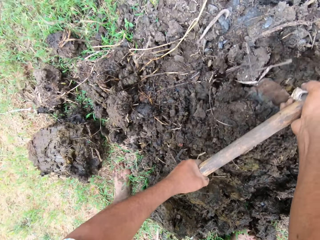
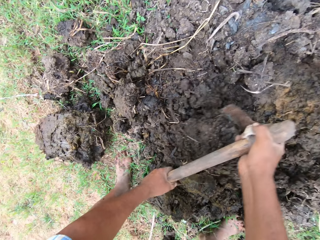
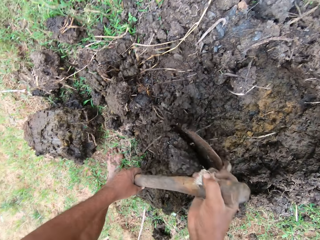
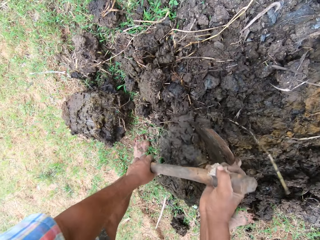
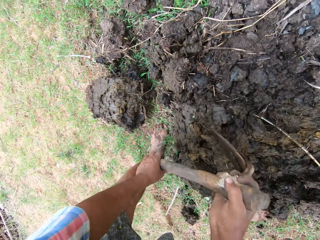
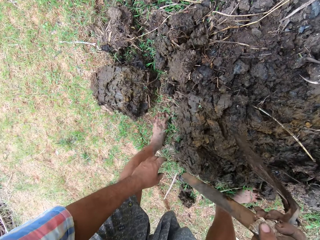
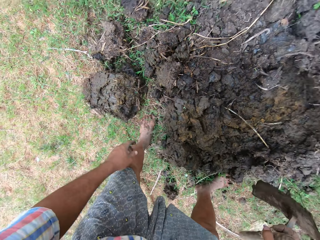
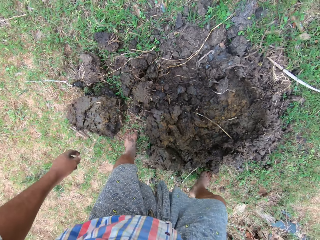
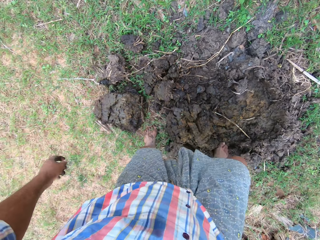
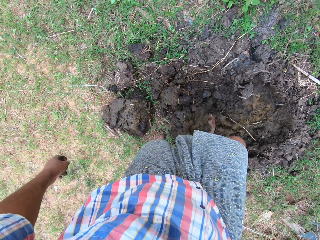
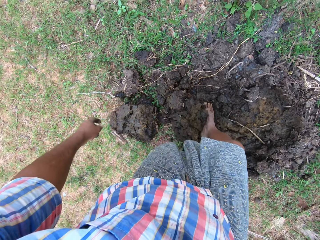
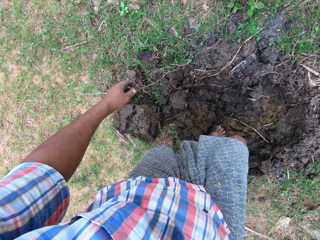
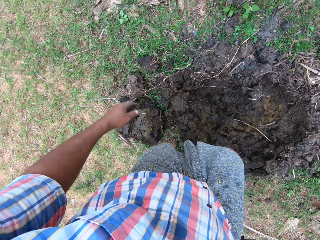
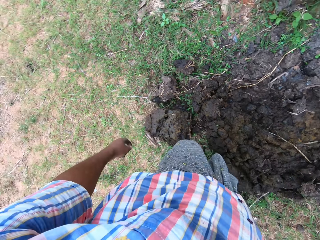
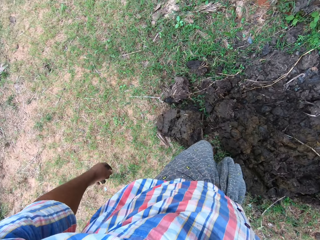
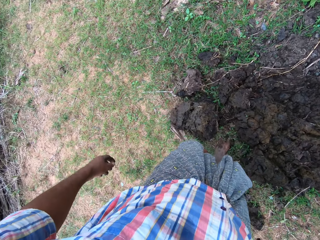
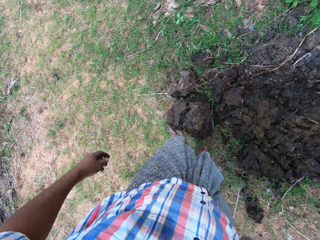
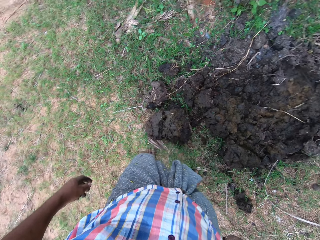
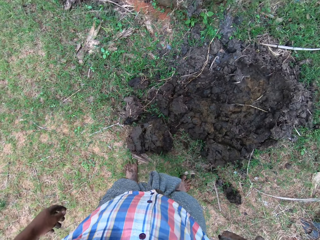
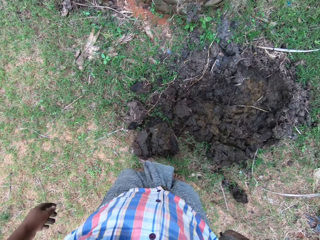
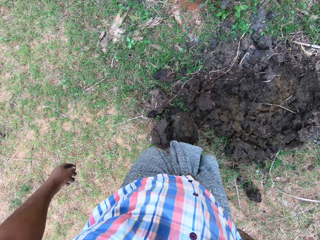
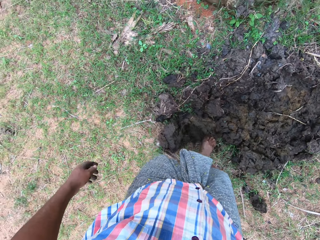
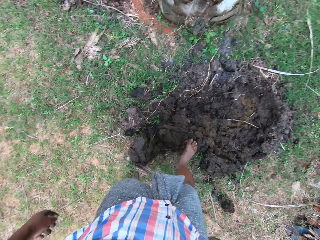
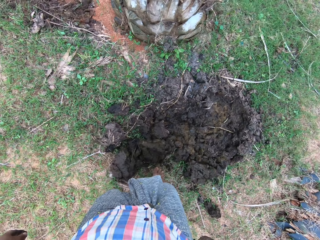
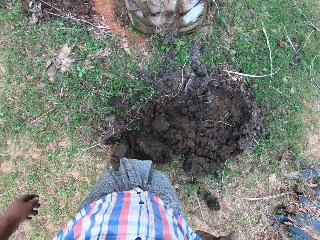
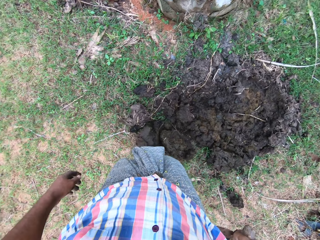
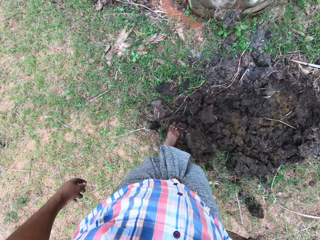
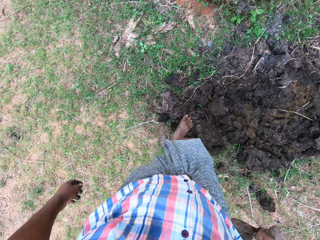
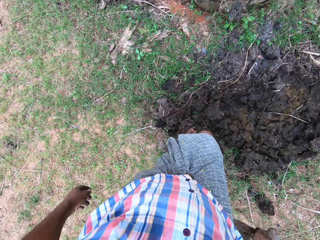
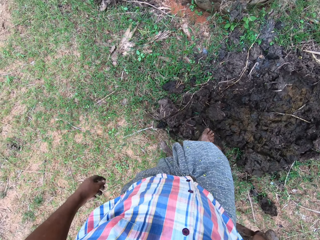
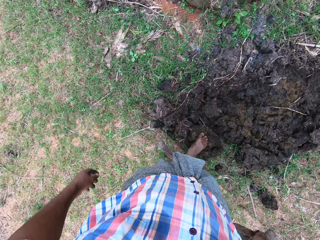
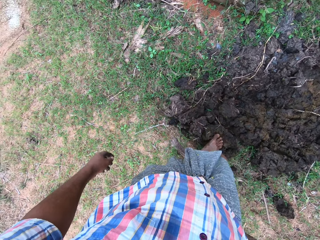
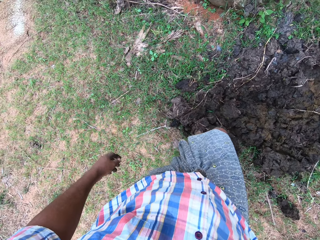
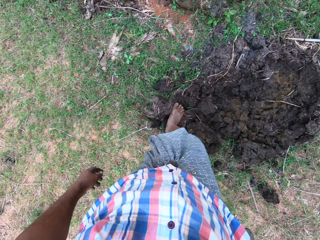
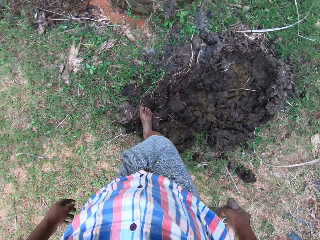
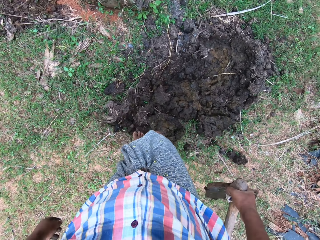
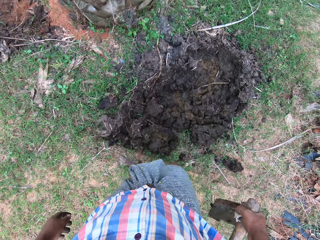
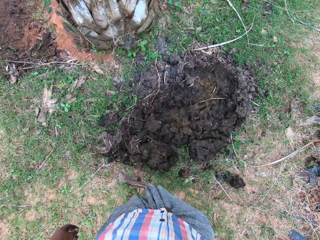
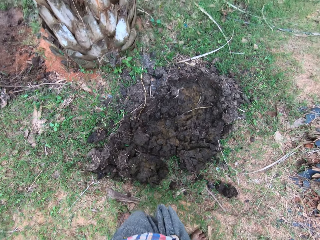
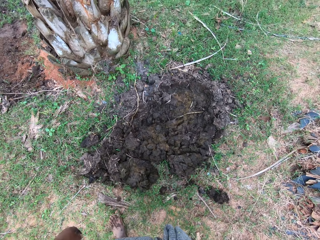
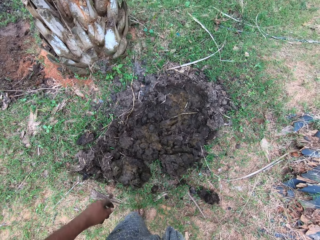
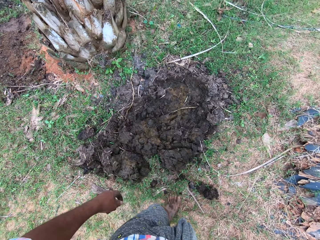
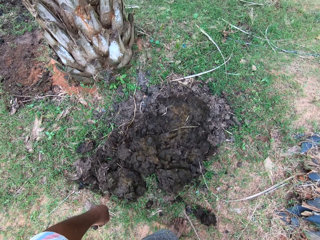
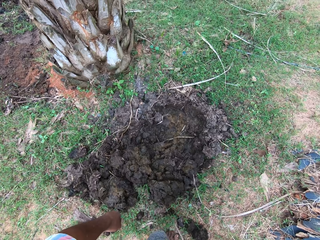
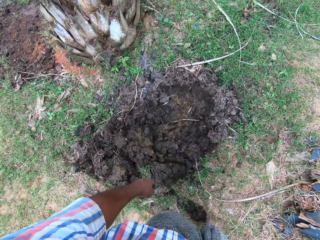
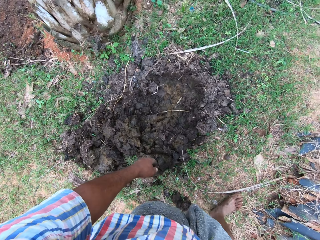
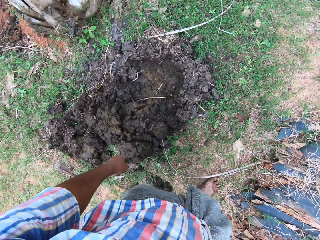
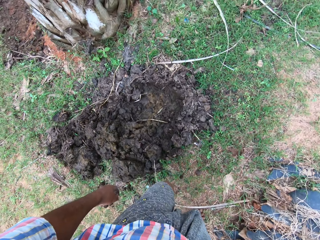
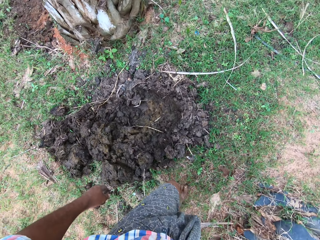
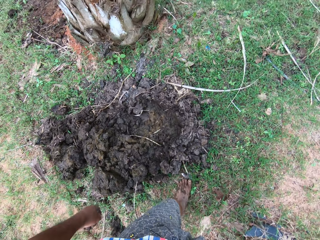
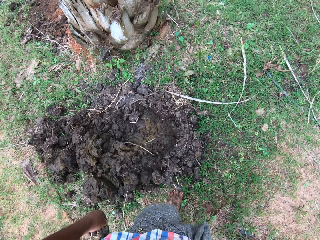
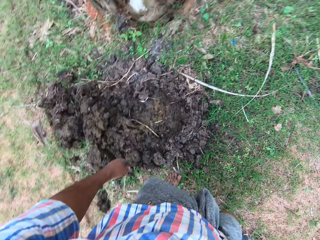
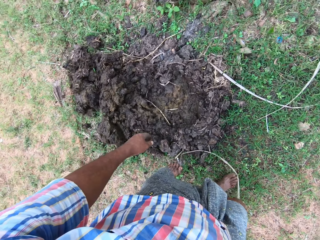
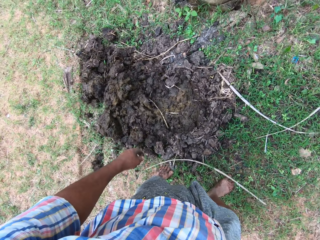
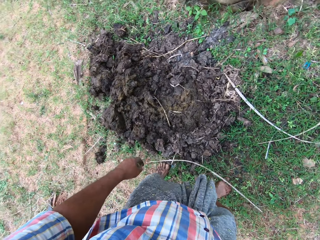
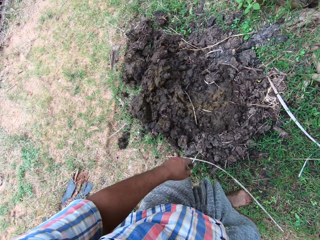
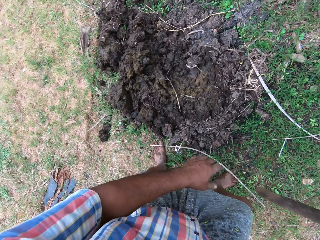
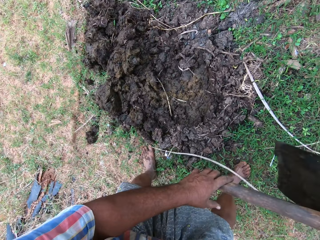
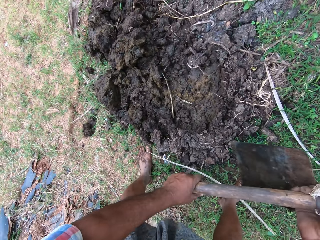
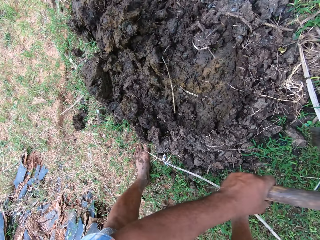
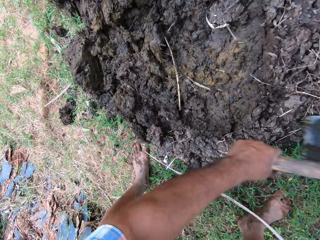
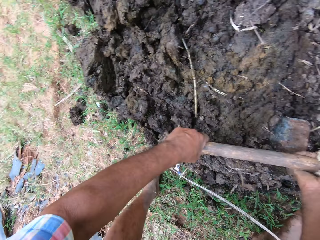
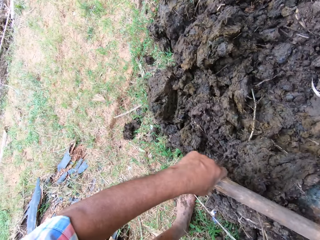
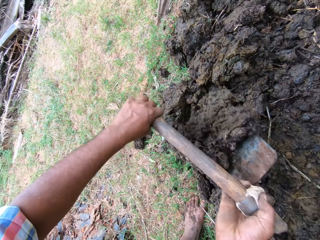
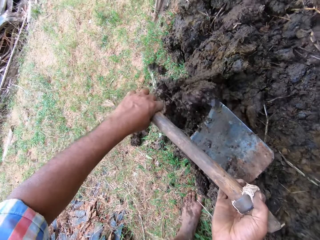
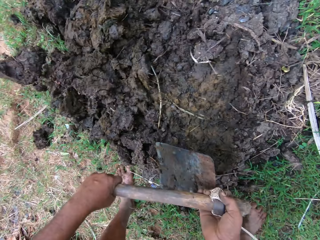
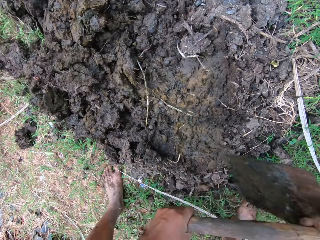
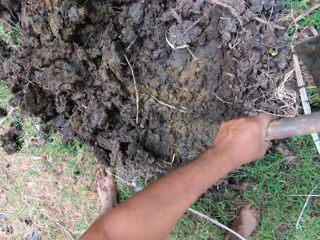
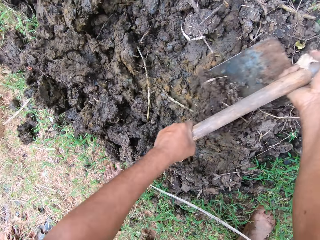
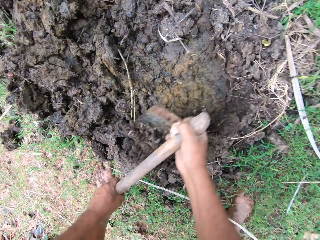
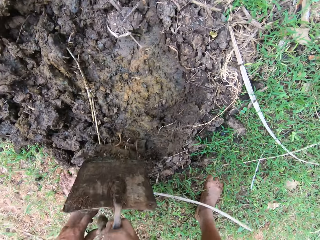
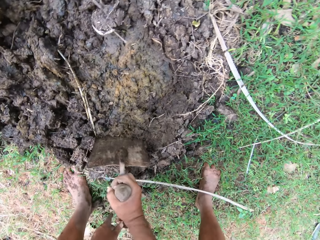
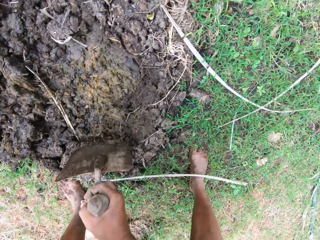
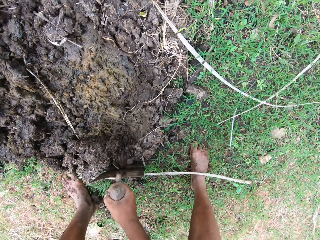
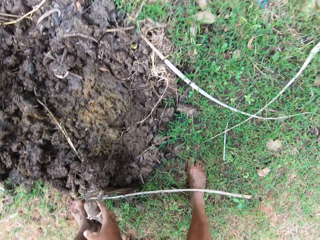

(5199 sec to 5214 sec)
The camera wearer adjusts the manure on the ground with his feet. He walks around the compound. He hoes the farmland with the hoe in his hands.

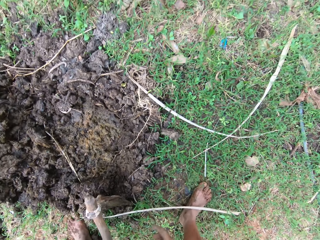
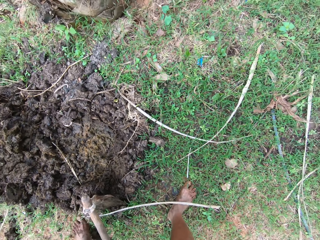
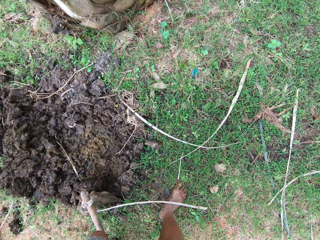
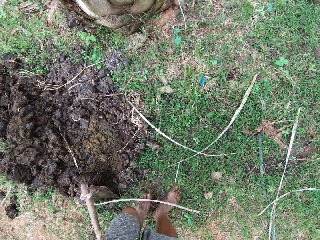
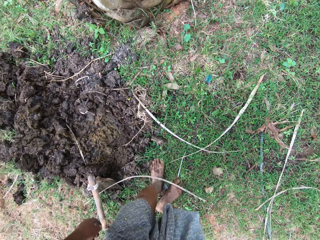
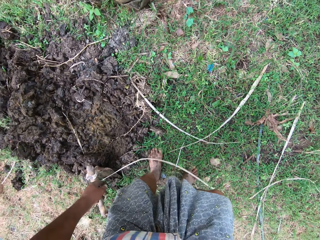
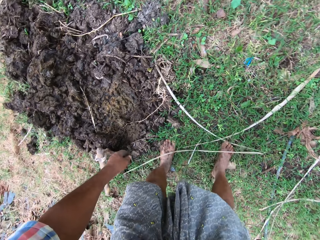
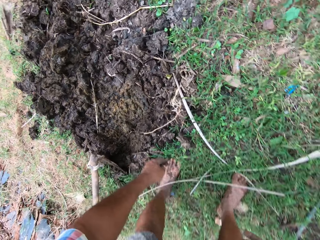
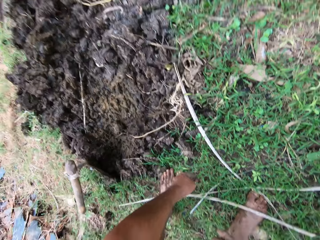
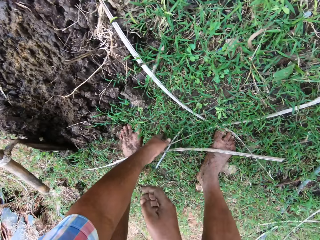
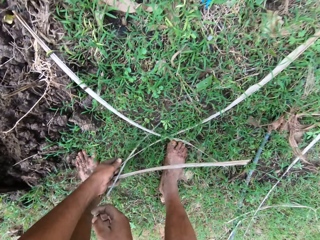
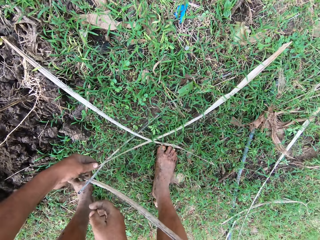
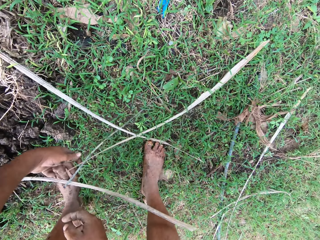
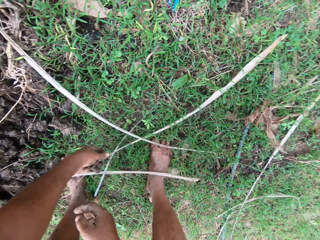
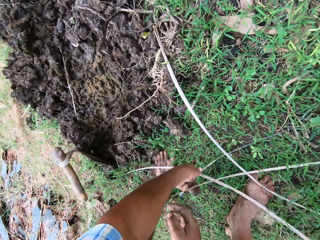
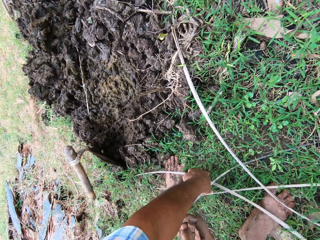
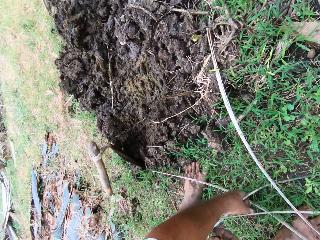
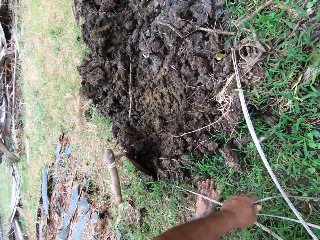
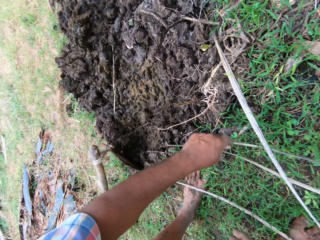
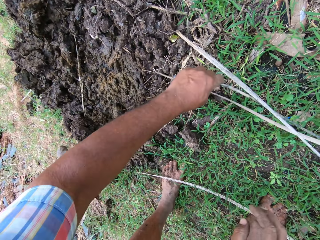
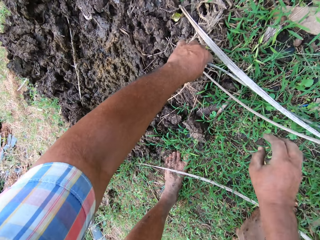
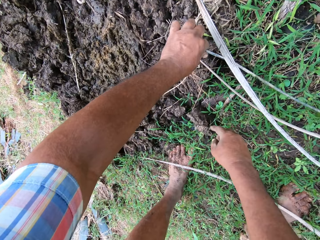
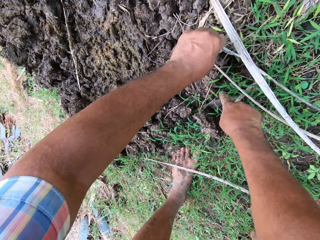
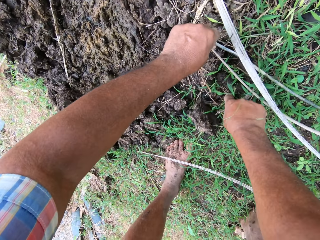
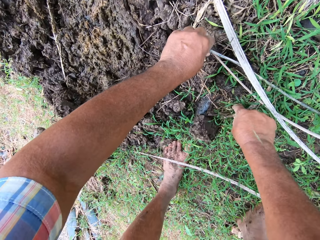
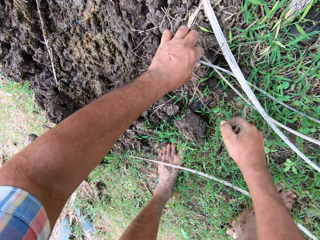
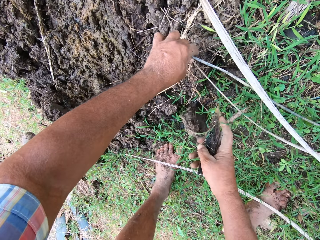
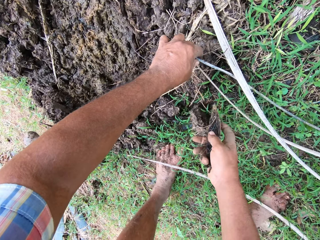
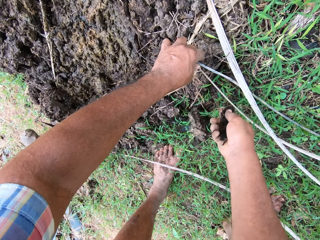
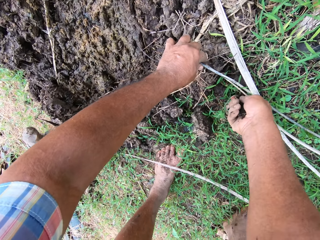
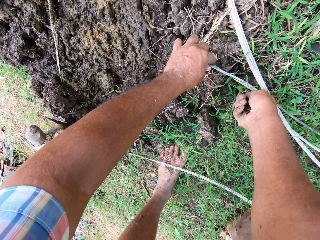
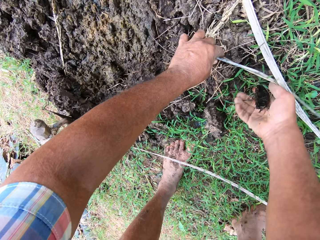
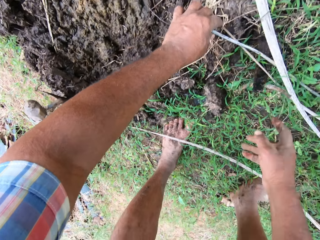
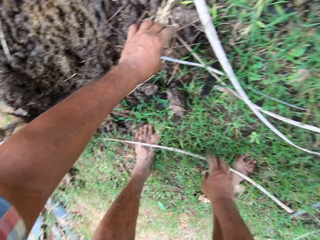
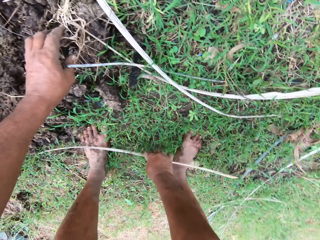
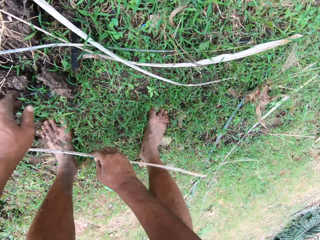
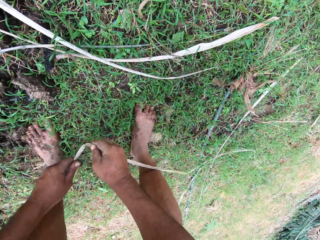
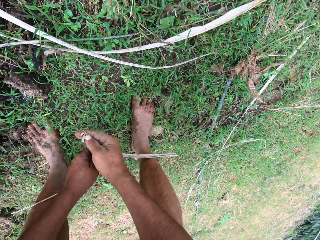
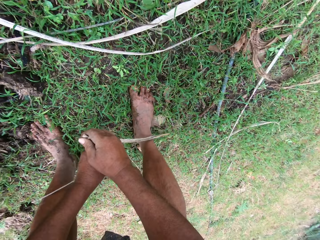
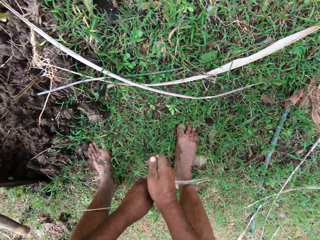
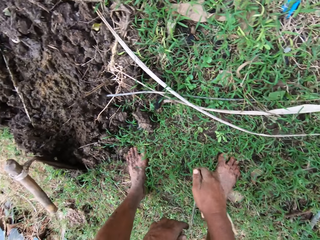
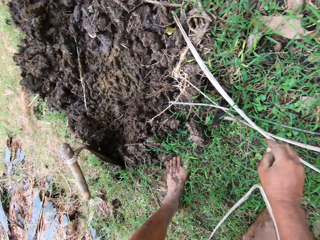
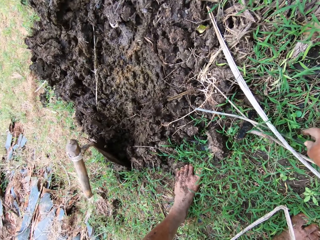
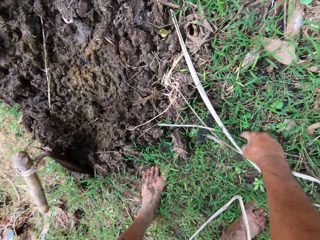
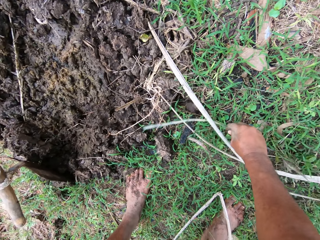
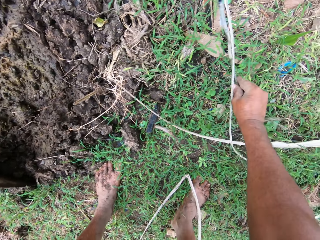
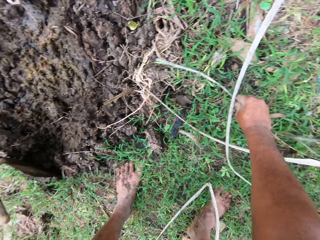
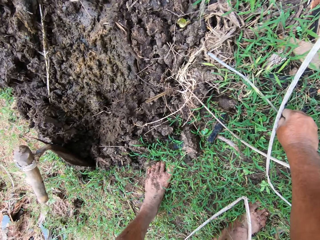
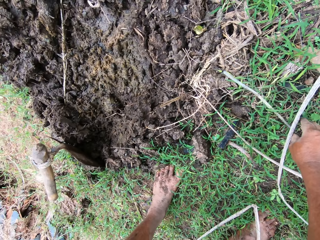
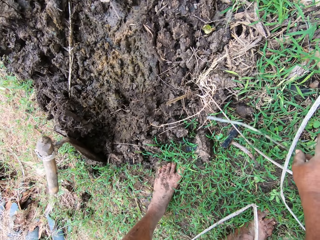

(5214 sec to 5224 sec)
The camera wearer walks around the compound. He adjusts weed on the ground with his hands. He picks up the sticks. He pins the stick to the ground. He breaks a dry stick.
